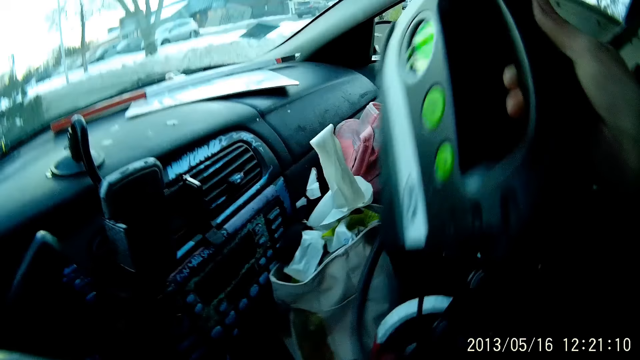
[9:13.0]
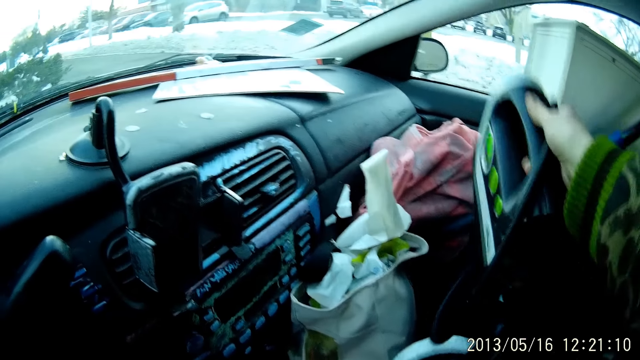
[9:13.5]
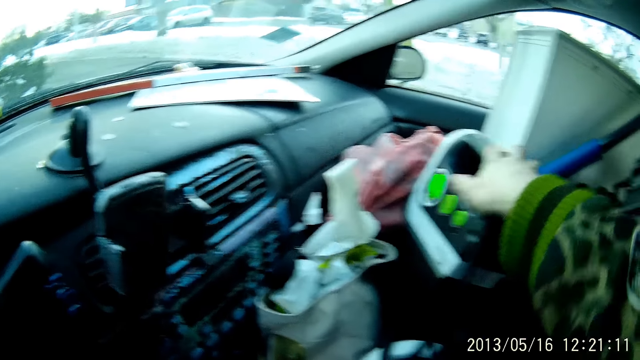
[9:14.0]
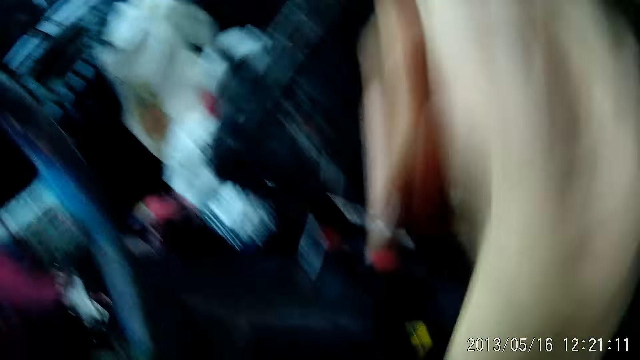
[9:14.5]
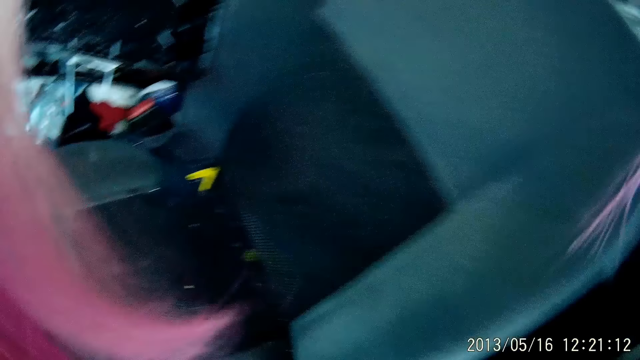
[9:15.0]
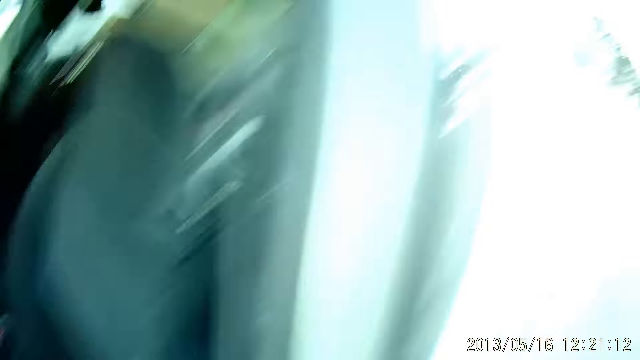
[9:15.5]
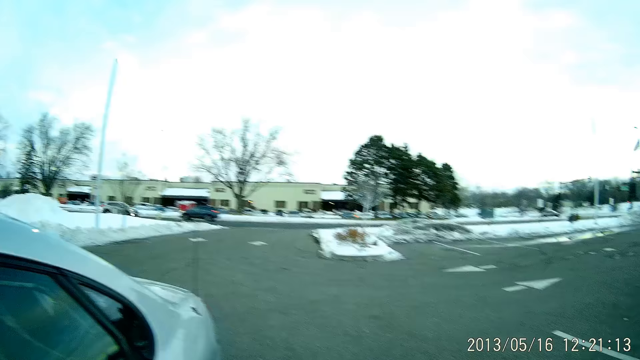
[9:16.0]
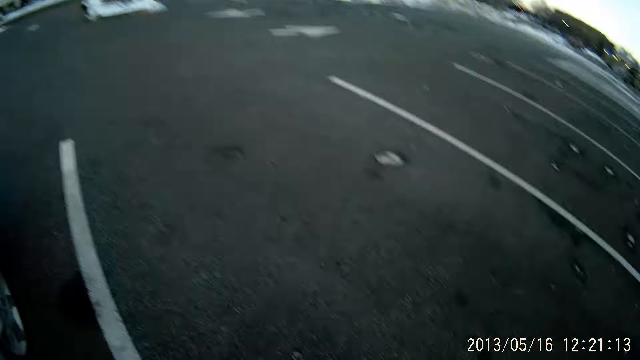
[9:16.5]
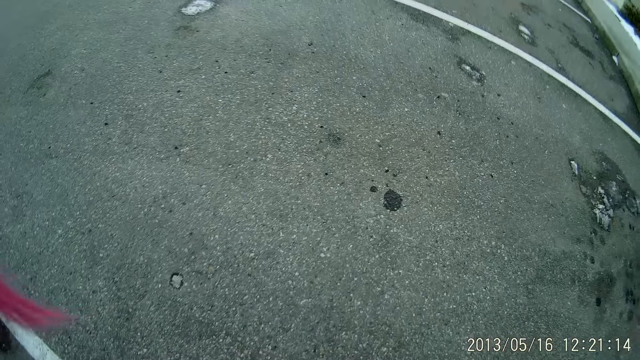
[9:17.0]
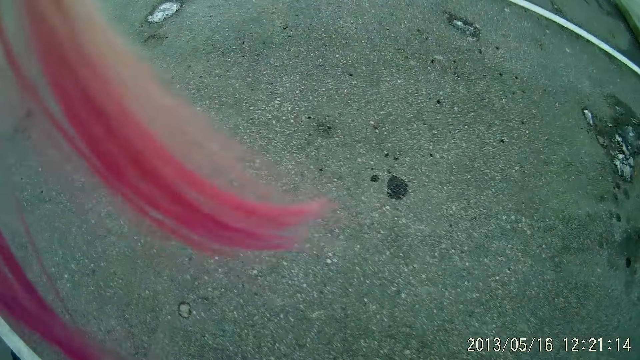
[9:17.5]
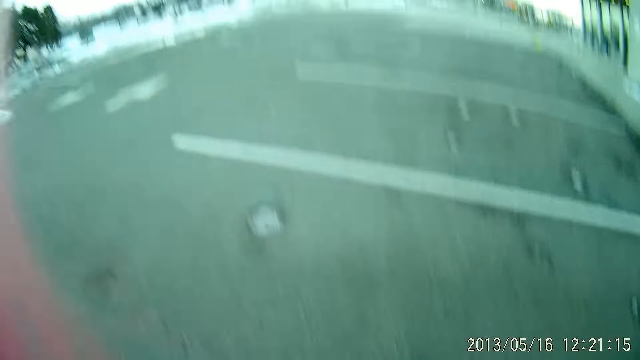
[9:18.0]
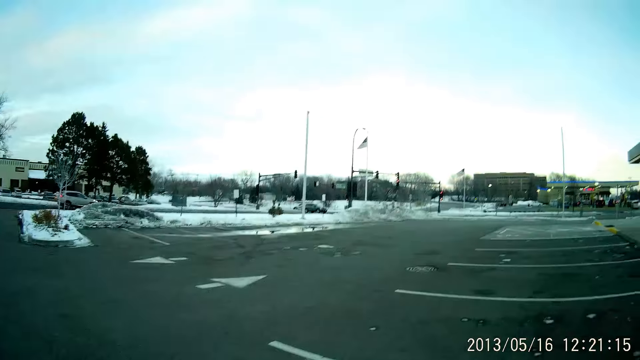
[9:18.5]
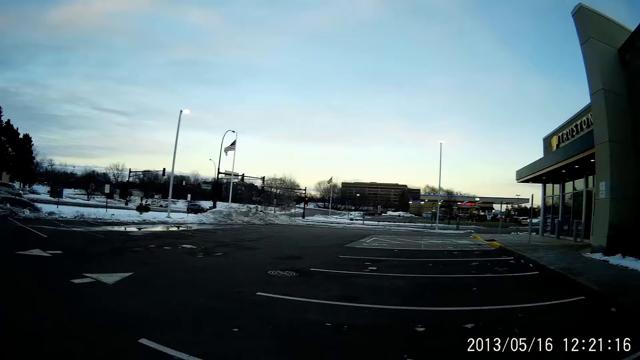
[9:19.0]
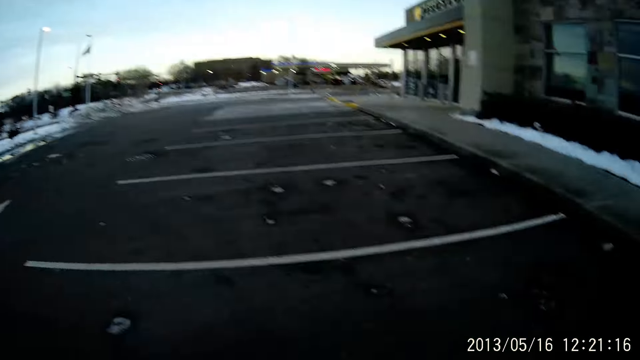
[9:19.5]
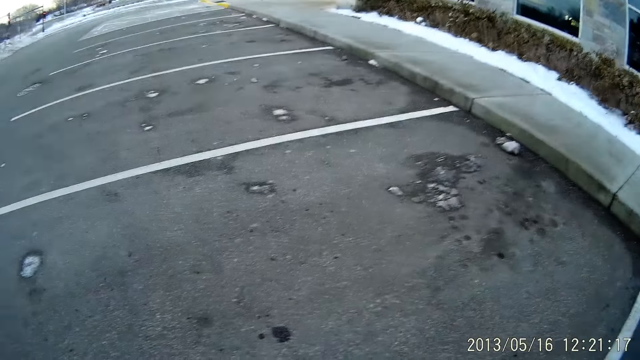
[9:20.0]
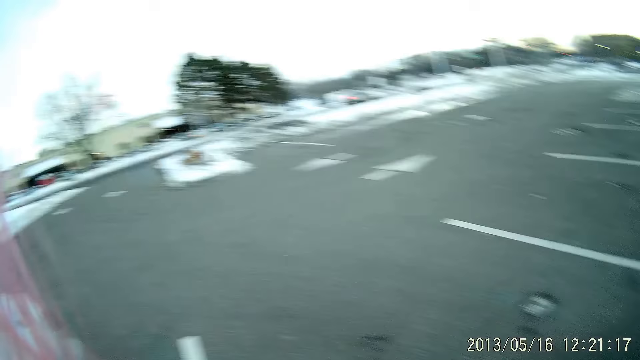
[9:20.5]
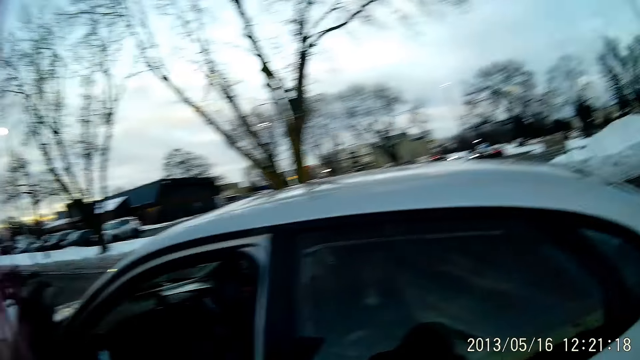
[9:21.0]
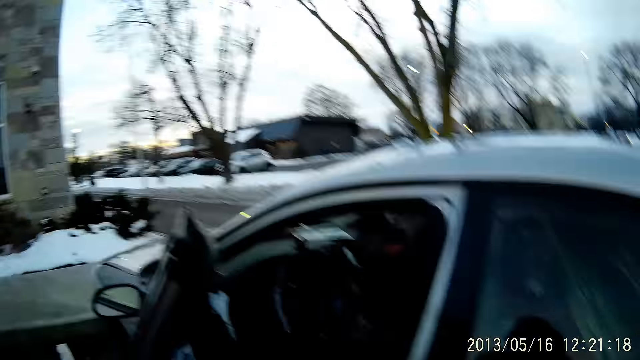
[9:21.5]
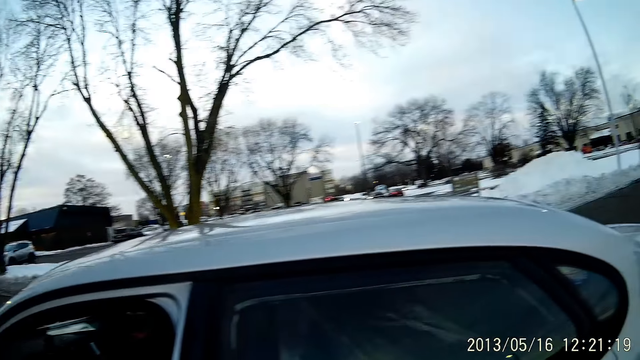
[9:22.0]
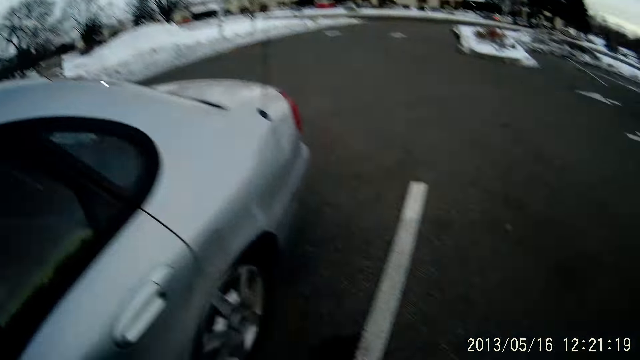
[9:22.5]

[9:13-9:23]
The camera wearer holds the air pump. She drops the digital tyre inflator on a seat in the car with her right hand. She moves around the car and does something.

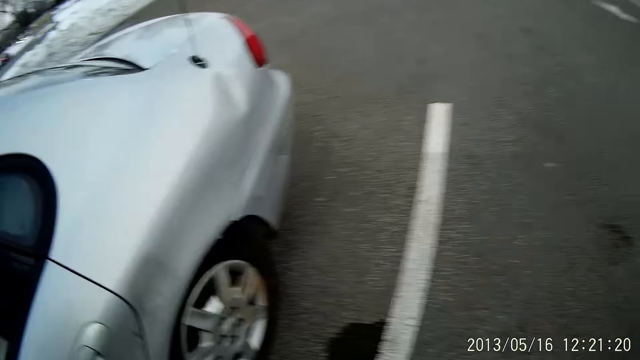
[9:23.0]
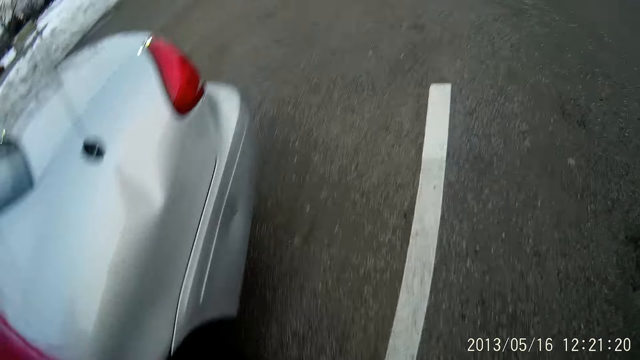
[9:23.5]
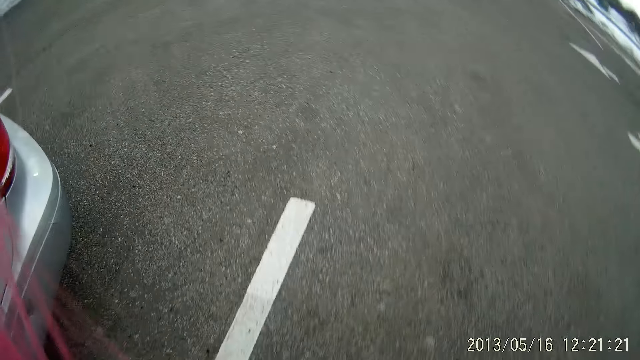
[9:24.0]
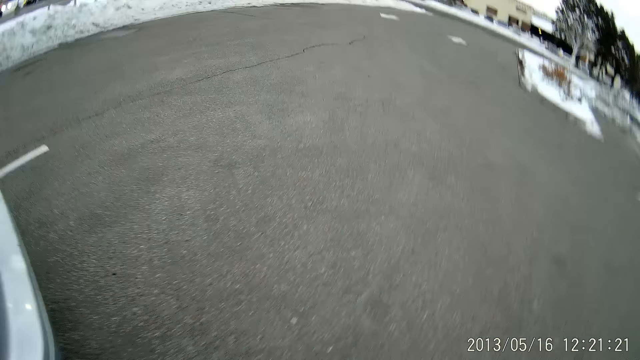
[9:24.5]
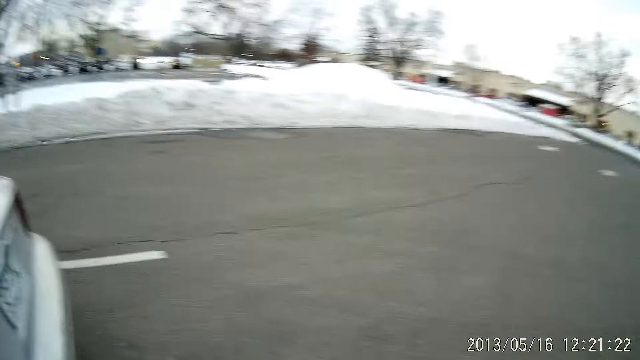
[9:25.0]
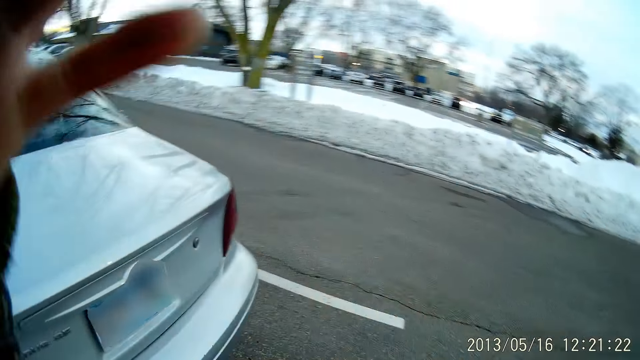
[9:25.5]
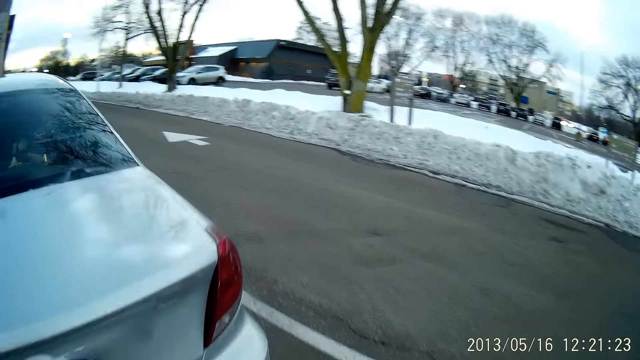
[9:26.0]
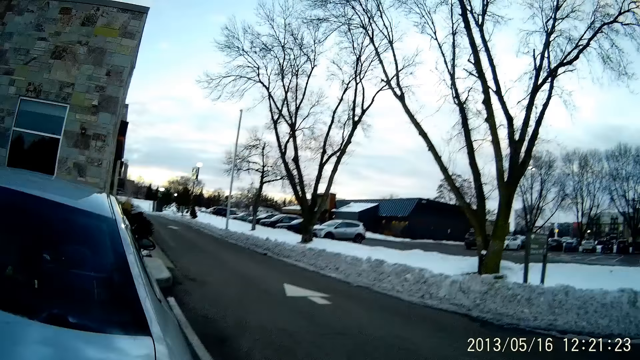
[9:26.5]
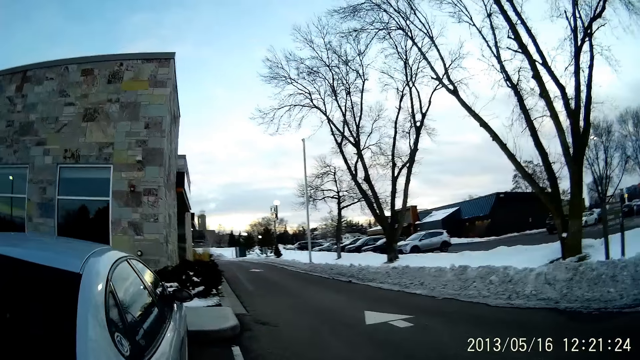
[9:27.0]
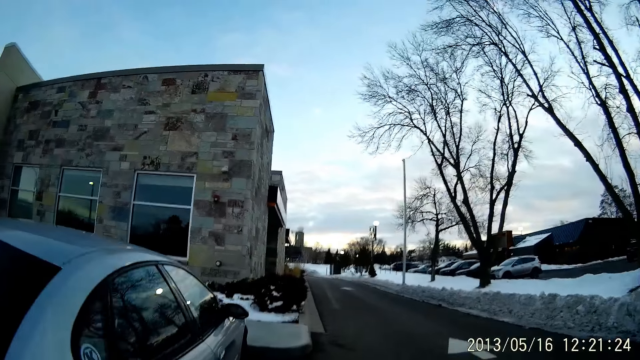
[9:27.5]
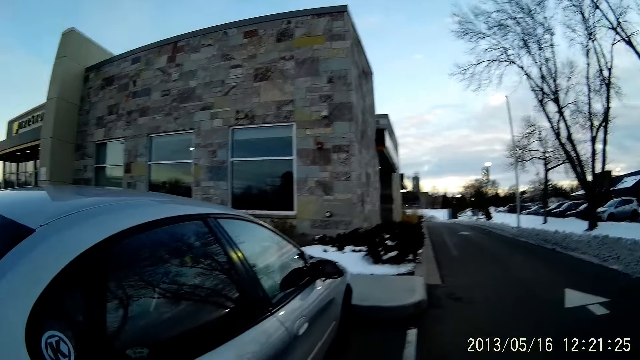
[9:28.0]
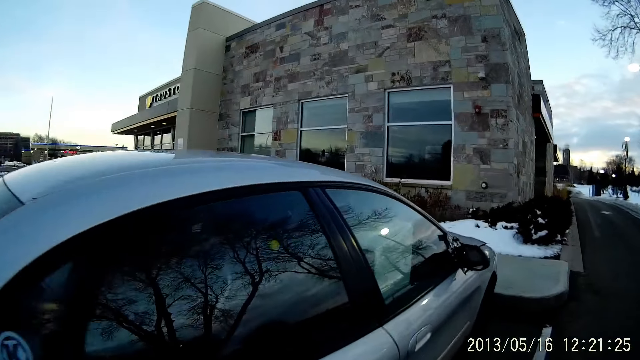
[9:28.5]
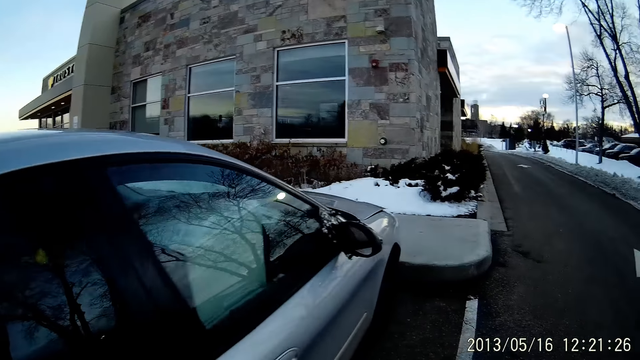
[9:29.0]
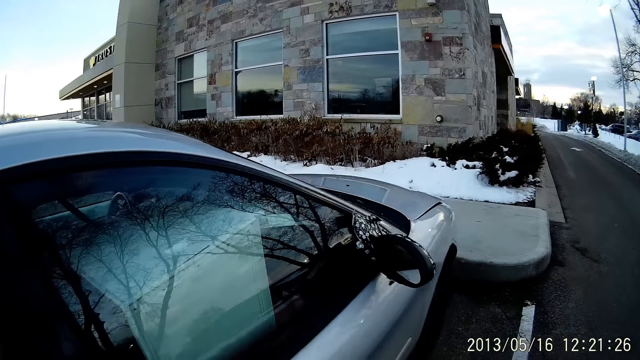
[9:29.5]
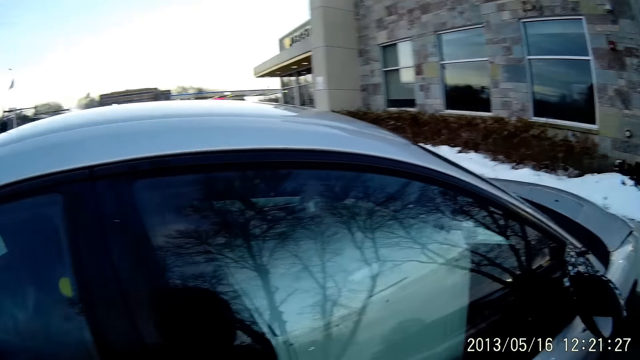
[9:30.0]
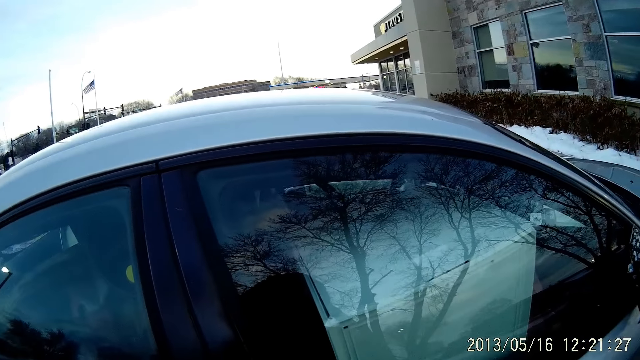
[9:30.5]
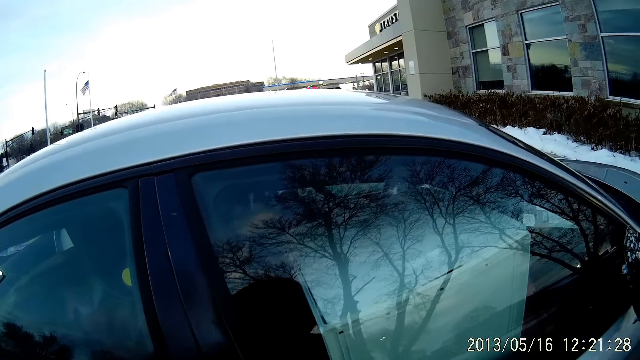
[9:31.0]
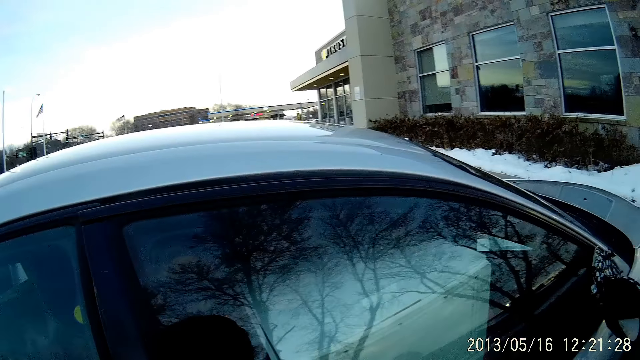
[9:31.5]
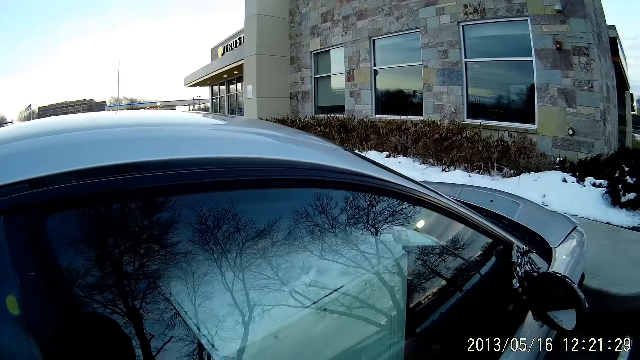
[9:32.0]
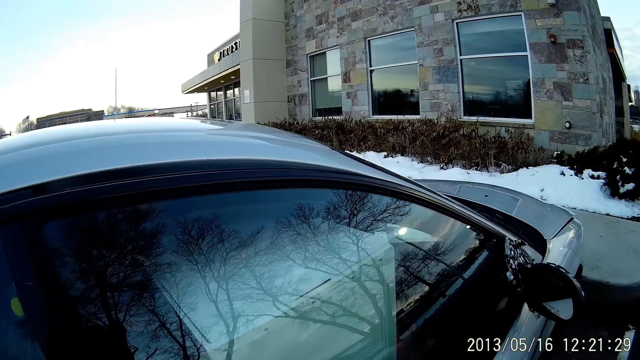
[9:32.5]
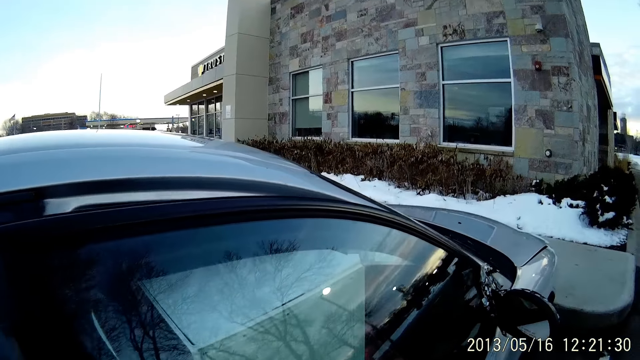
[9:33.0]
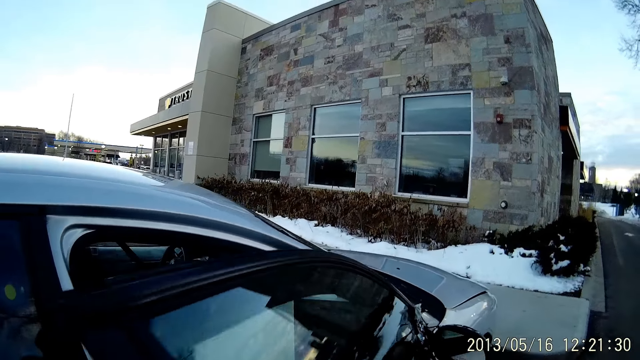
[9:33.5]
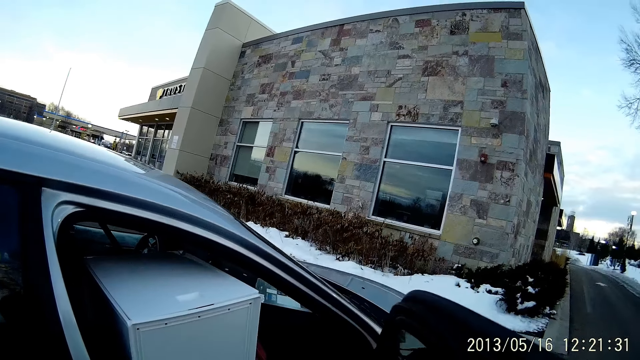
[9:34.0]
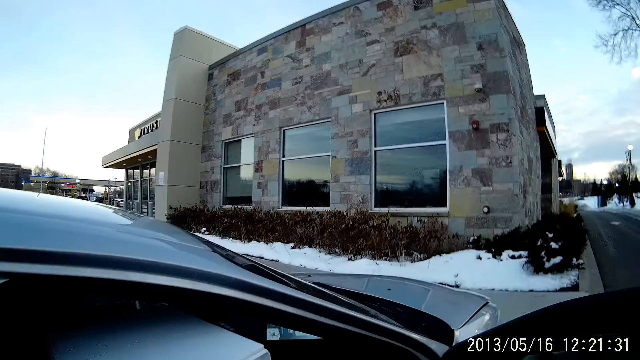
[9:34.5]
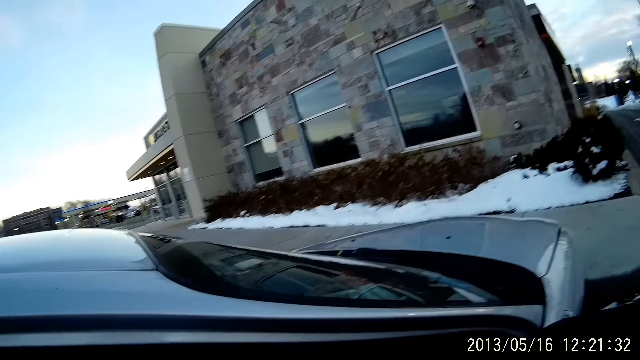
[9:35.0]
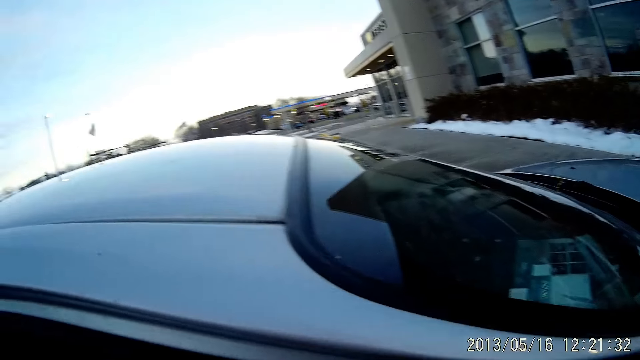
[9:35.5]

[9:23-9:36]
The camera wearer moves around the compound. She lifts her left hand towards her face. She moves around the car. She opens a car door with her right hand. She does something.
